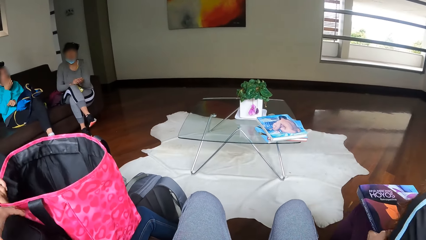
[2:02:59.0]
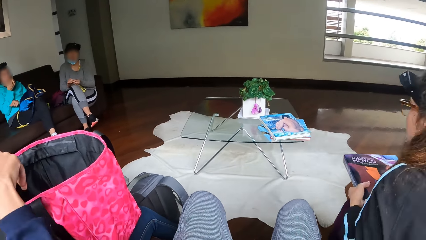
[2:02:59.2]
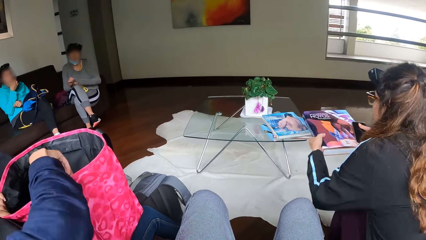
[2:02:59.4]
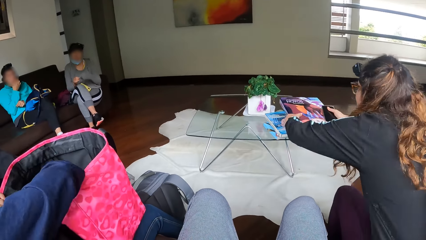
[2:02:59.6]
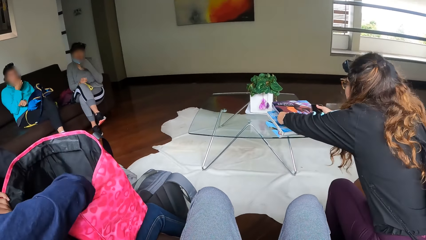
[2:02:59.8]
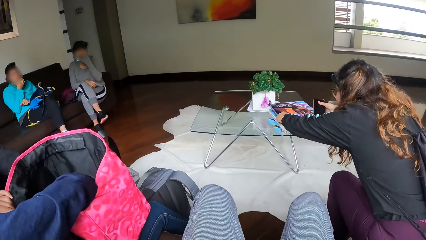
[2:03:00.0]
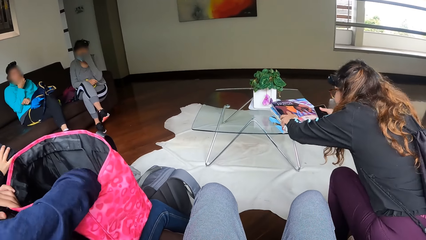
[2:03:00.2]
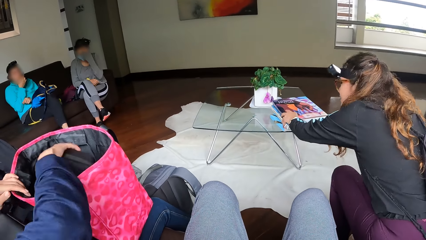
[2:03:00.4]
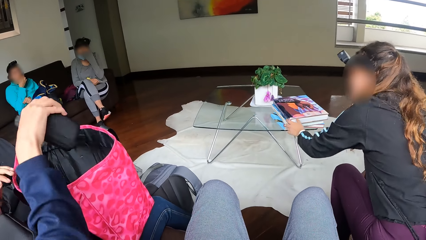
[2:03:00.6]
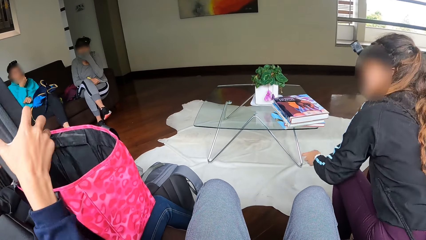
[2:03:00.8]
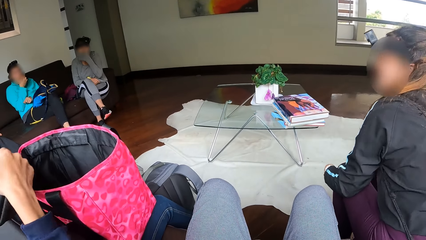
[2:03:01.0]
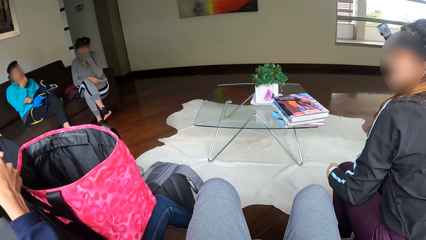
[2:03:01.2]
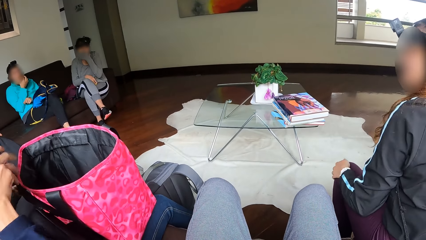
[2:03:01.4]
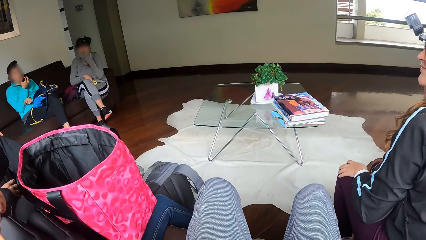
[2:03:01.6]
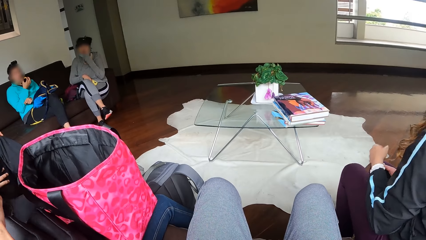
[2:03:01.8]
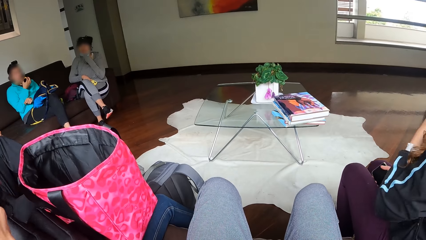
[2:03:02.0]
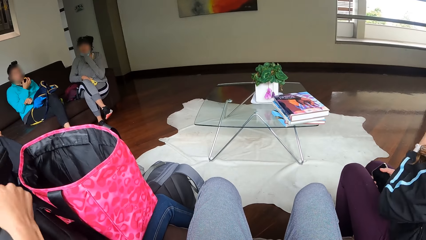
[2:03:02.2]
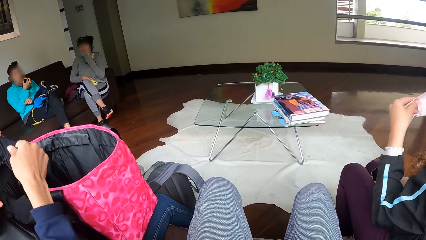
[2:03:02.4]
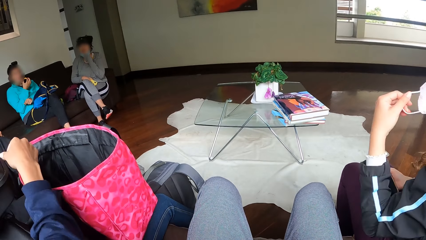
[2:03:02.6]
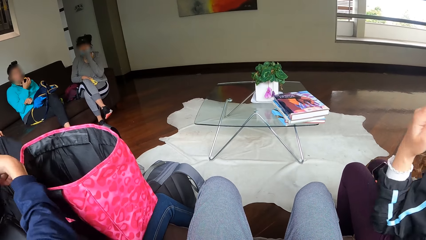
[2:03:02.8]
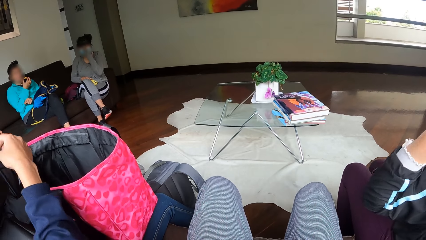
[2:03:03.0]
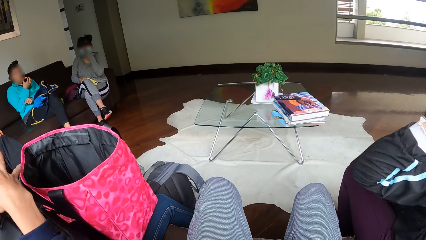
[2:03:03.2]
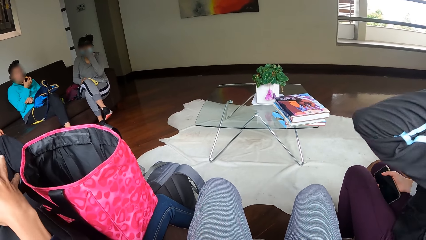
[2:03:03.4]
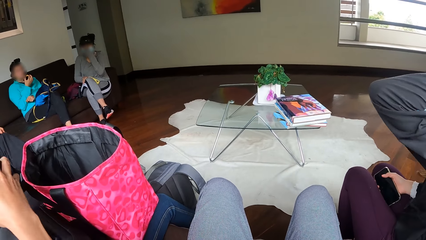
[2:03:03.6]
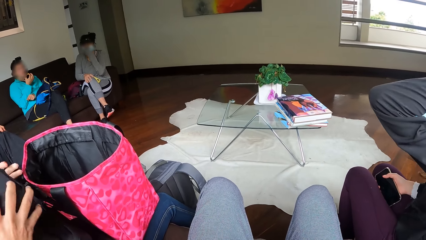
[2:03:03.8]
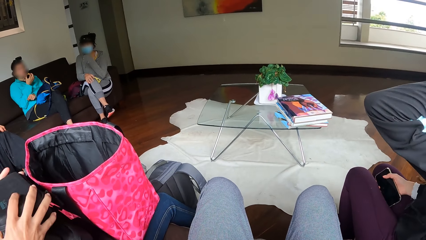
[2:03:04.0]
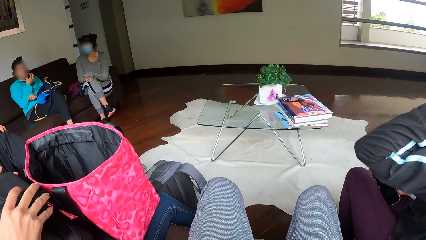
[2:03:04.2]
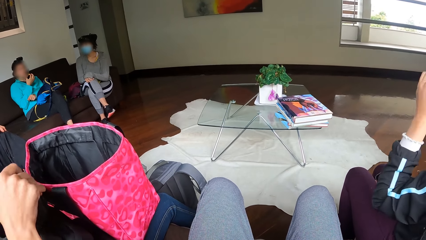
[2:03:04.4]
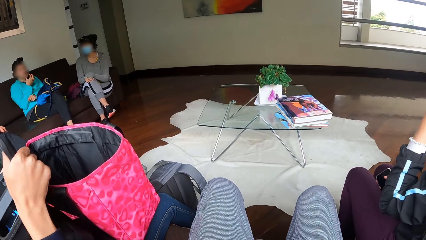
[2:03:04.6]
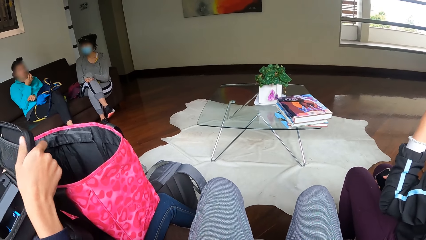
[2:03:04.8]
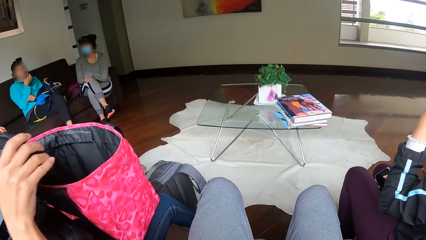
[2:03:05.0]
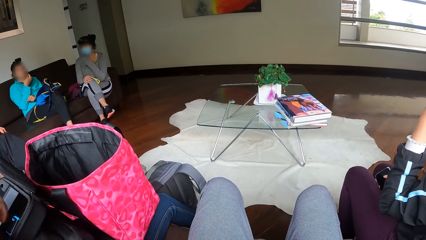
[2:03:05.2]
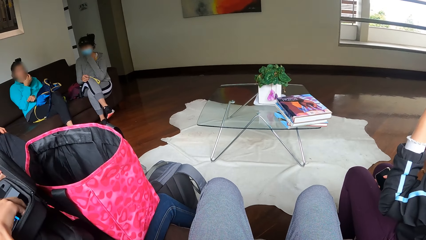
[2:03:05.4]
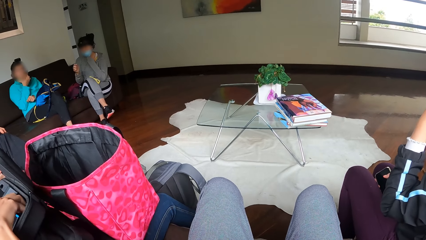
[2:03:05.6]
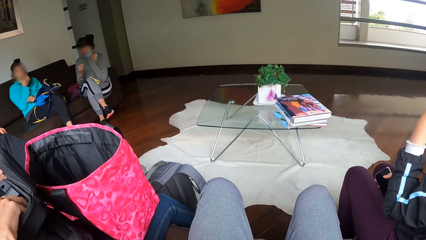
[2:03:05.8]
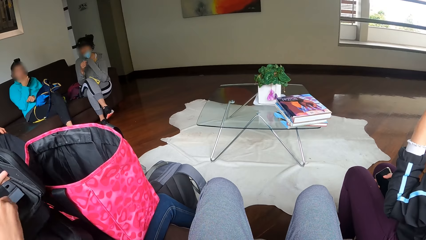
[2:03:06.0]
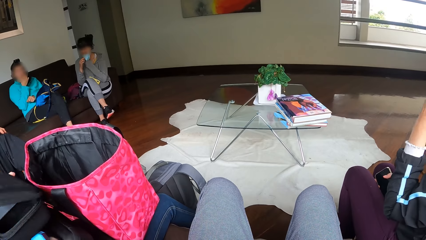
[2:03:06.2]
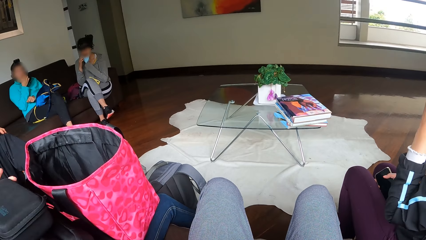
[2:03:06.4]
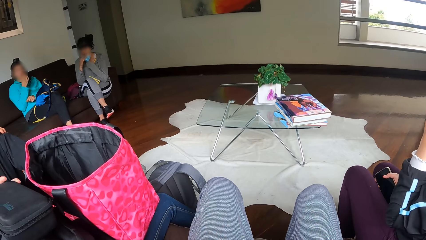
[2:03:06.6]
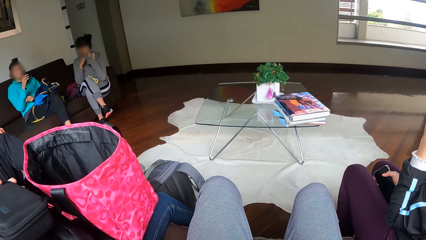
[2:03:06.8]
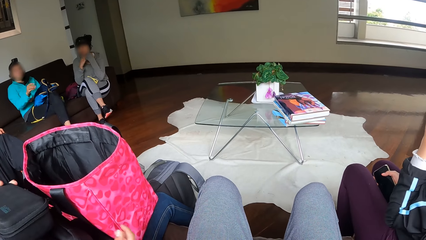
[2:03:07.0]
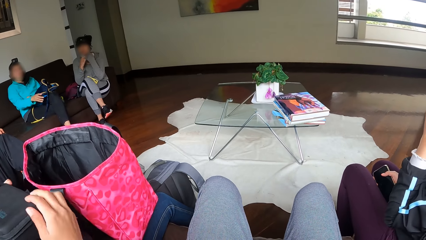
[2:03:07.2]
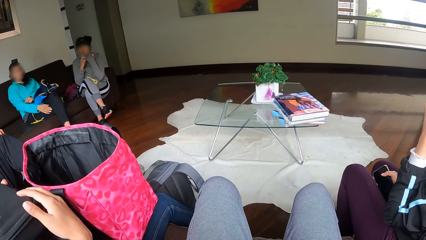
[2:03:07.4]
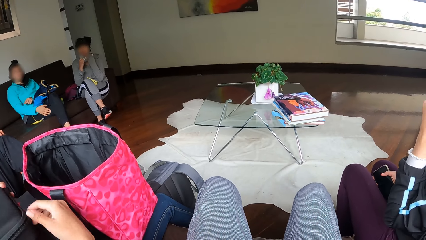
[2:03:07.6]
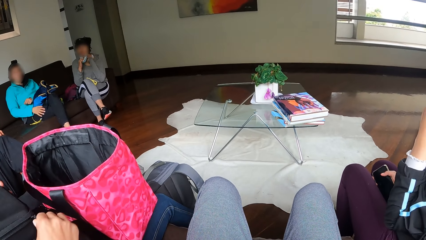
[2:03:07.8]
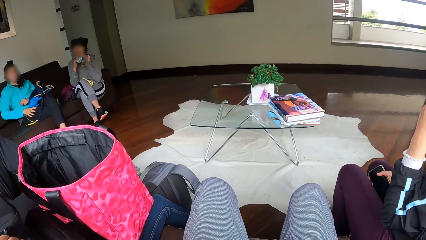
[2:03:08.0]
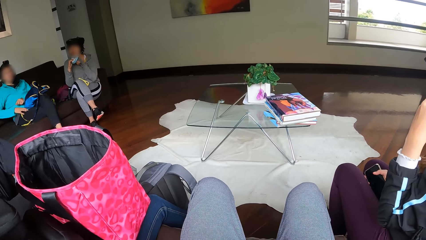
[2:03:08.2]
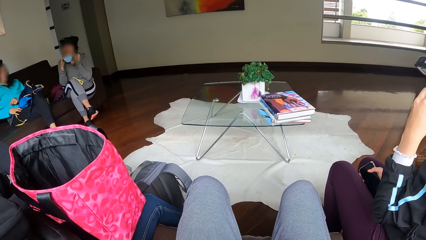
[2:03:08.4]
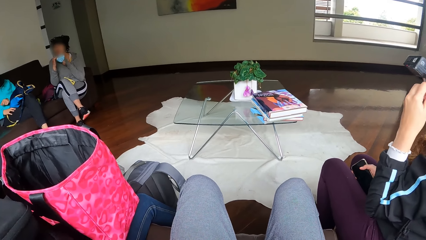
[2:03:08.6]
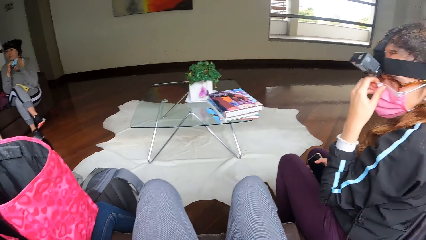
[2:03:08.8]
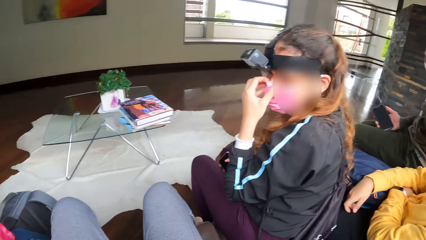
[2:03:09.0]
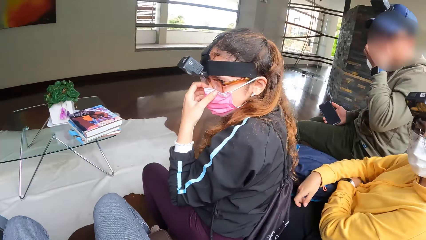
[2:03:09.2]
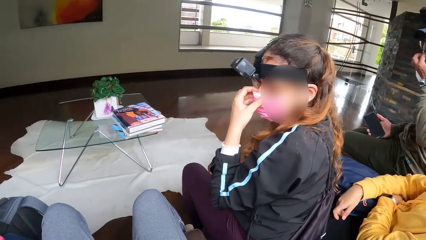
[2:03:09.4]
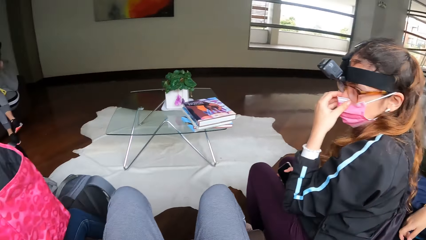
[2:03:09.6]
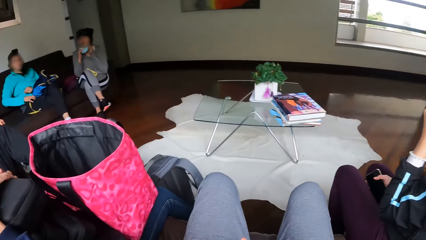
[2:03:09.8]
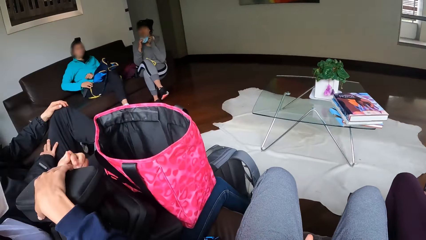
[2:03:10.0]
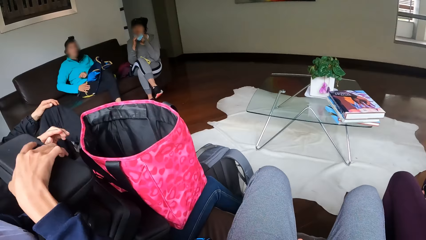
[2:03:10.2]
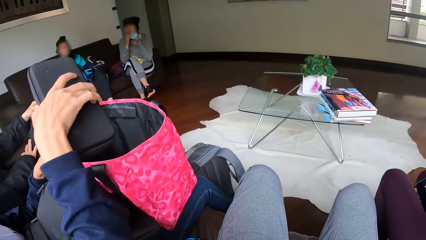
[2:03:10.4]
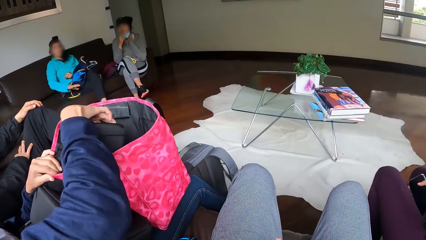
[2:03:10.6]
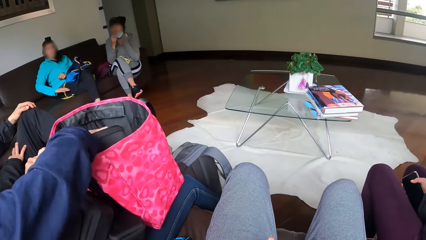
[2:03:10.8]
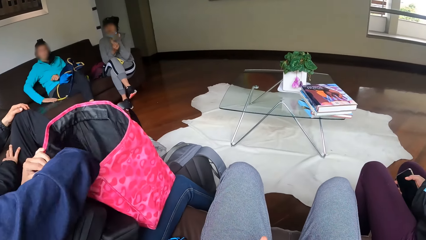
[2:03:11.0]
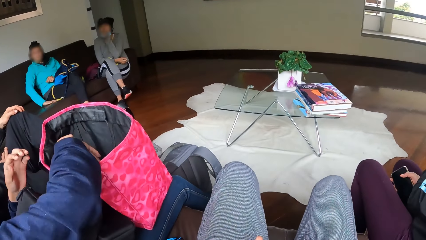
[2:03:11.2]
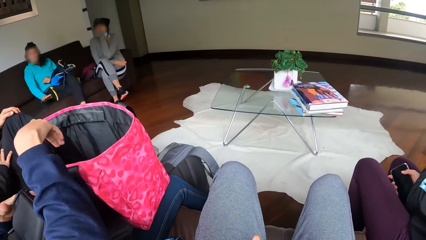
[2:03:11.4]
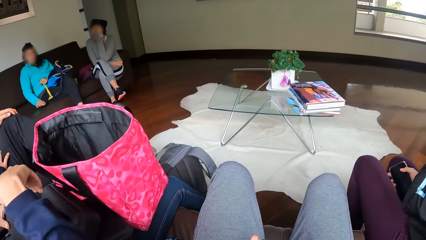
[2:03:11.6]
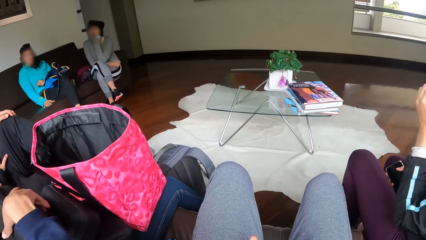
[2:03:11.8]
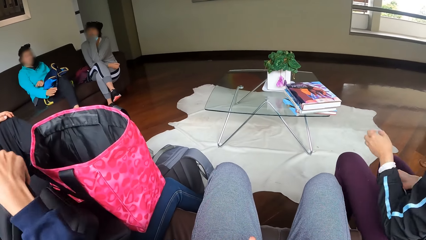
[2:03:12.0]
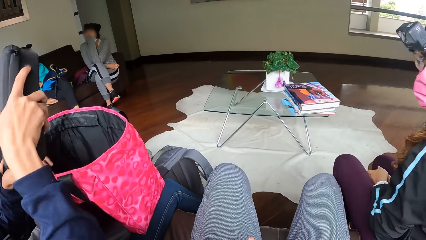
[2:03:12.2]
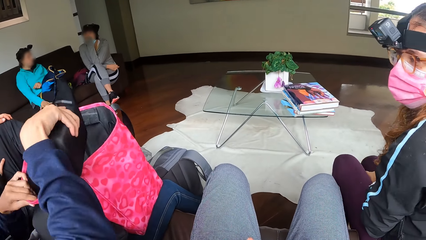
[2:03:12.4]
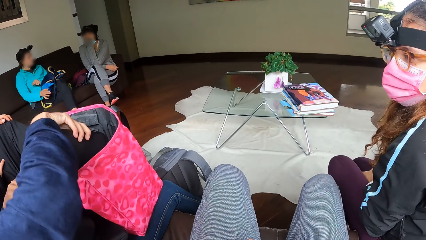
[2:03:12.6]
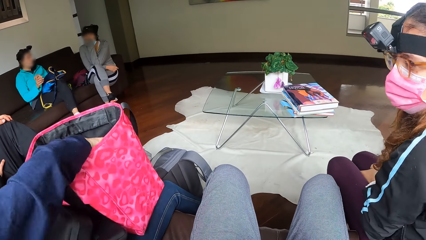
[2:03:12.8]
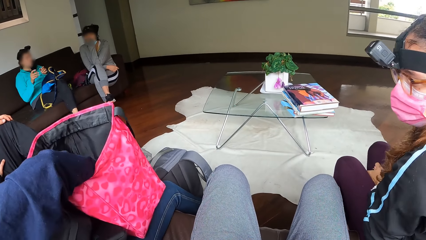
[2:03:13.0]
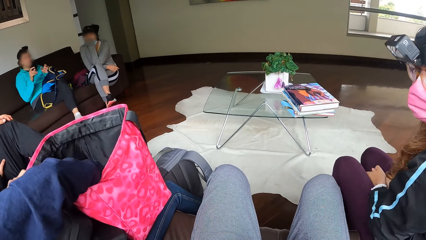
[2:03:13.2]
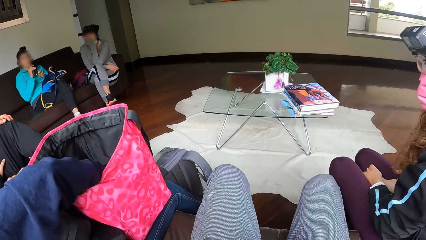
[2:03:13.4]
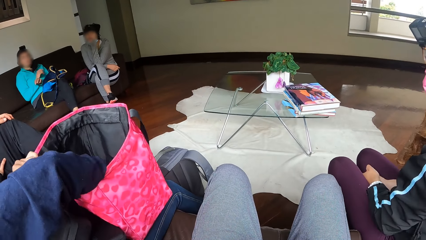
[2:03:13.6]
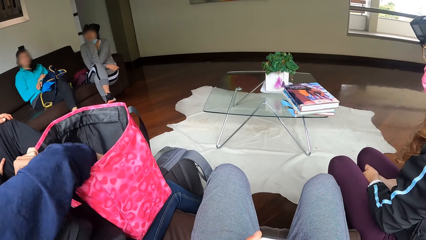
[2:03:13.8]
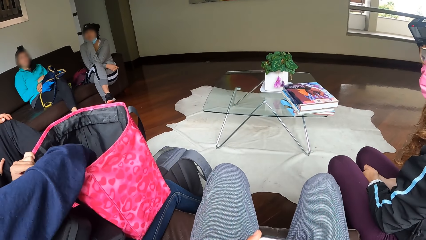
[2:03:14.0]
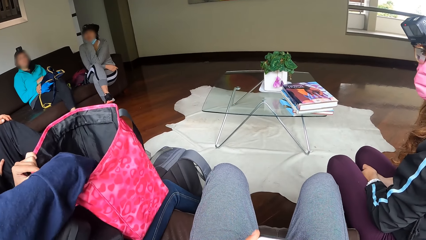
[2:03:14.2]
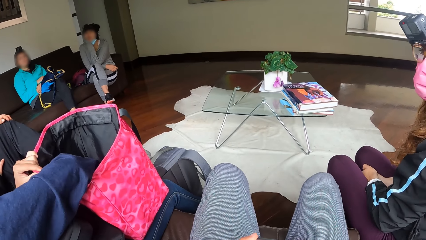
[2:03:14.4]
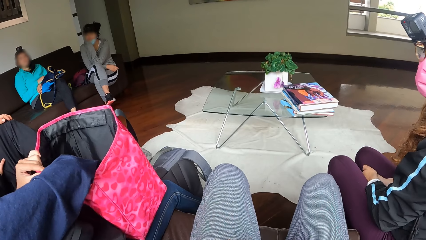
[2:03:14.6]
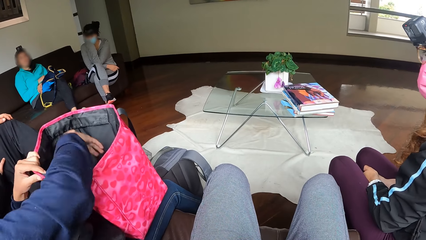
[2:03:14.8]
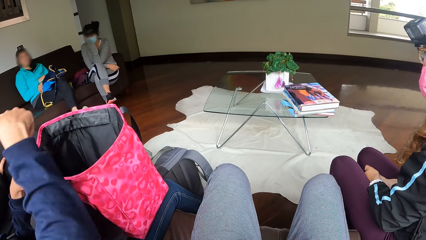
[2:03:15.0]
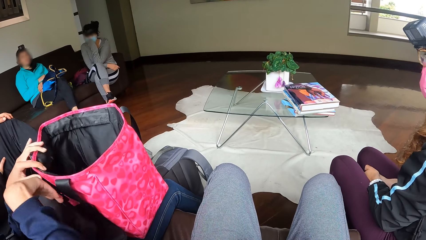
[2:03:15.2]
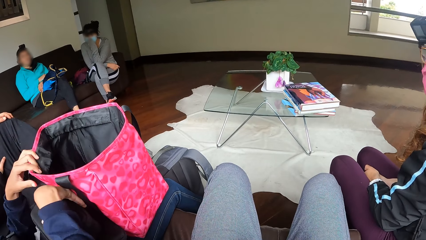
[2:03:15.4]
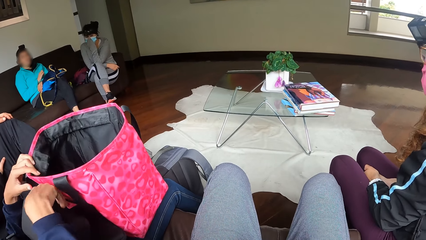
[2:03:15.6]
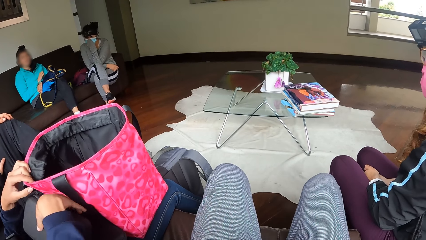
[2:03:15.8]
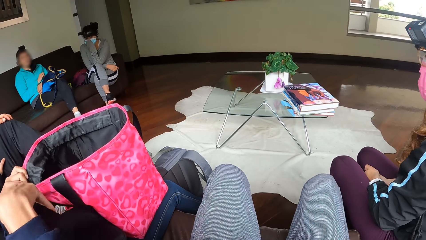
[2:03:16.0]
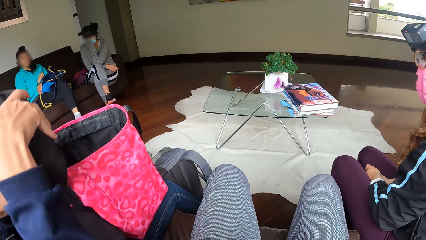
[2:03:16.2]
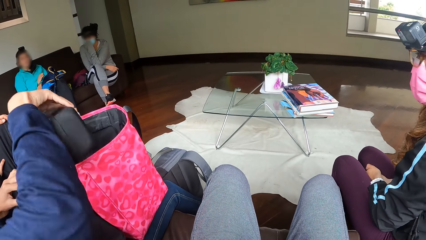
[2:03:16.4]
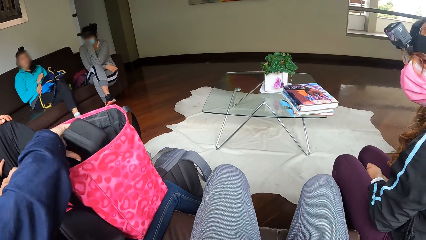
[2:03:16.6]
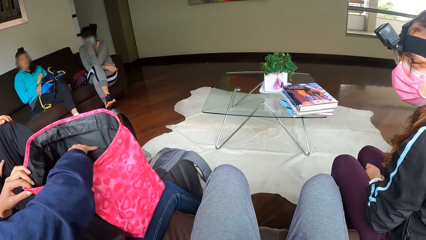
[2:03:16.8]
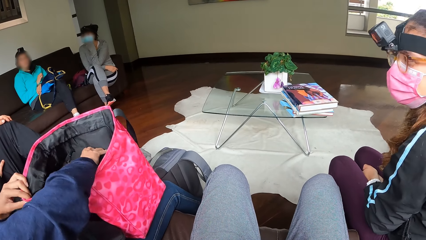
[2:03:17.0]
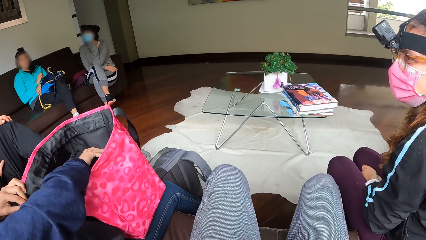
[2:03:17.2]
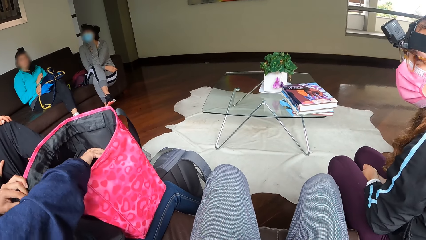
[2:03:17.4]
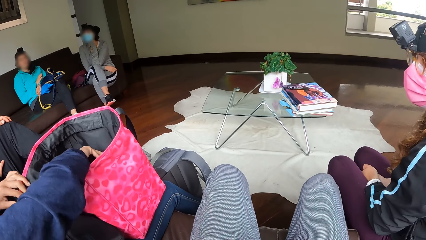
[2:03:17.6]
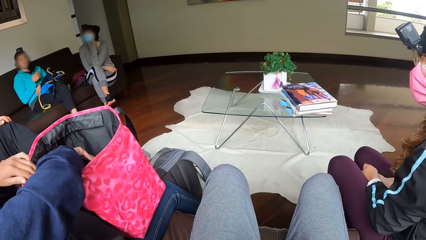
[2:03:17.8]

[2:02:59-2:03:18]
A woman grabs a book from her lap with both hands. The camera wearer holds the handbag with the left hand. Another woman removes a pouch from the handbag with her right hand. The first woman drops the book in her hands on the table. The second woman opens the pouch with the right hand and picks a battery with the right hand. A third woman pulls the nose mask on her face with her left hand. The second woman puts the battery on the couch and closes the pouch with the right hand. The first woman holds the mobile phone in her right hand. The second woman stares at the window. The first woman touches her nose mask with her left hand. The first woman puts the pack in her right hand into the bag. The second woman puts the pouch in the handbag. A fourth woman dusts the chair with her right hand. The first woman puts the pack in her right hand into the bag repeatedly. The second woman picks the pouch with the right hand and puts the pouch in the handbag.
